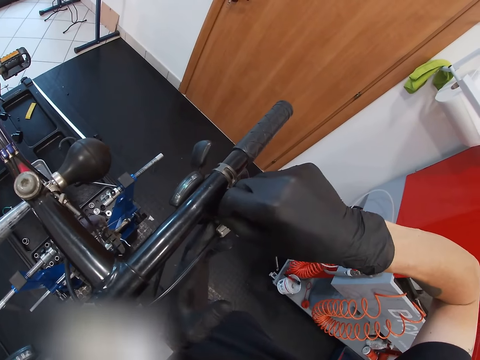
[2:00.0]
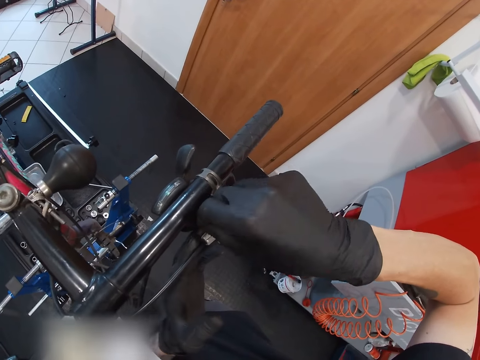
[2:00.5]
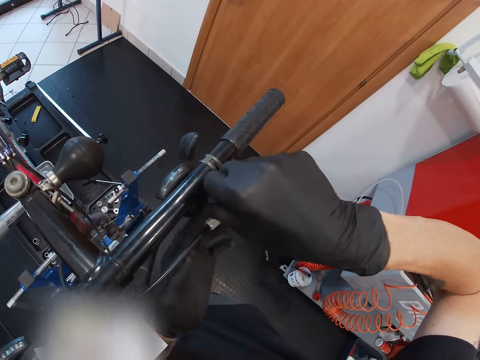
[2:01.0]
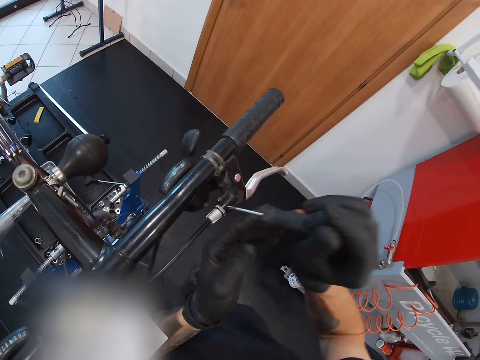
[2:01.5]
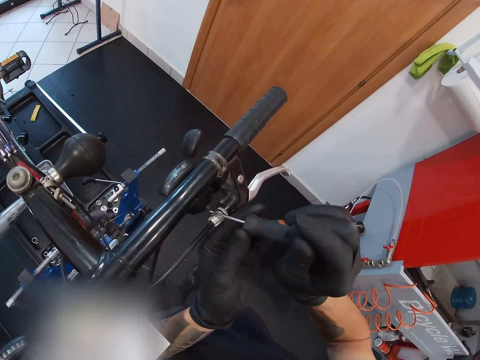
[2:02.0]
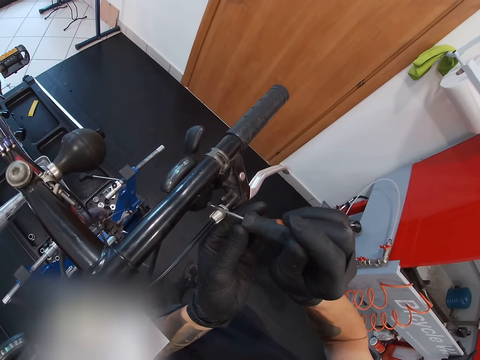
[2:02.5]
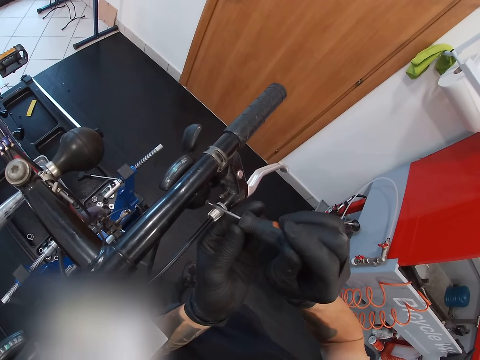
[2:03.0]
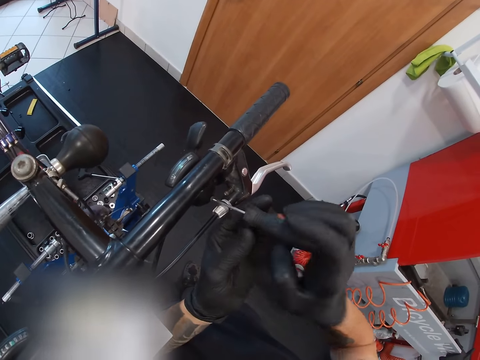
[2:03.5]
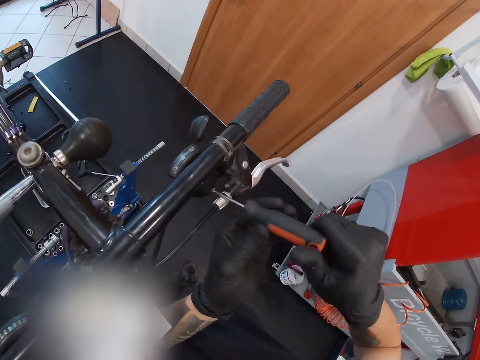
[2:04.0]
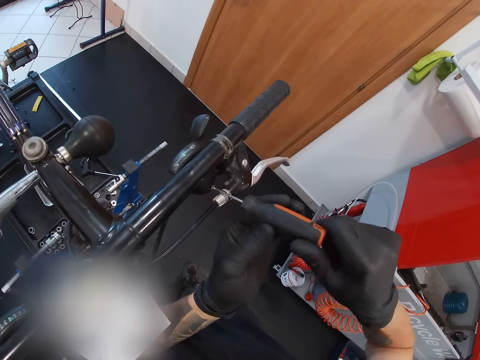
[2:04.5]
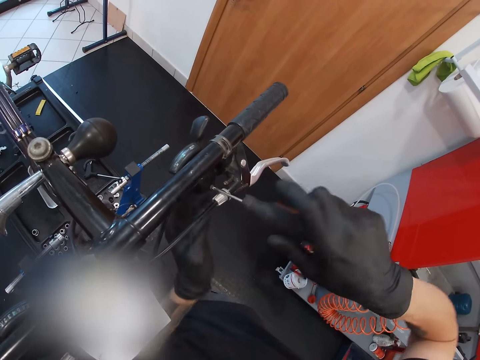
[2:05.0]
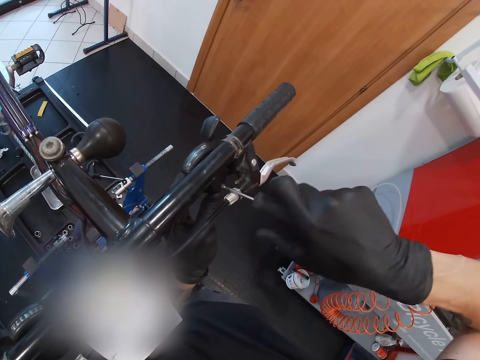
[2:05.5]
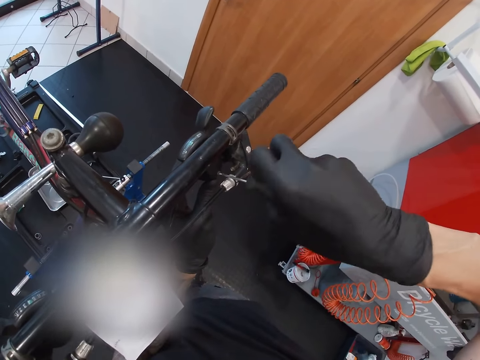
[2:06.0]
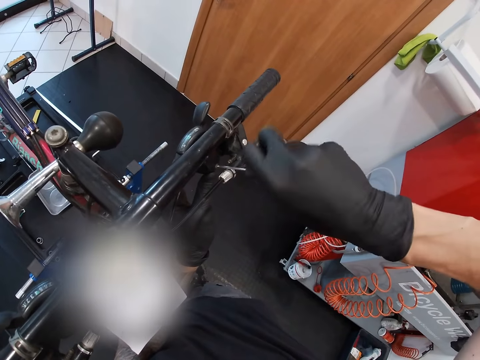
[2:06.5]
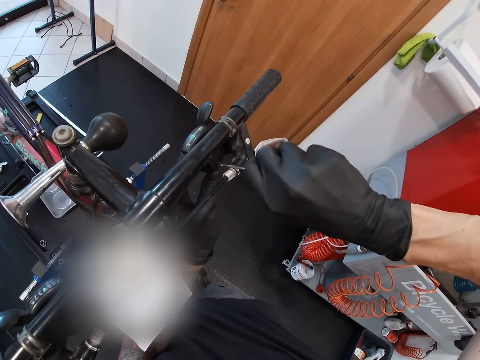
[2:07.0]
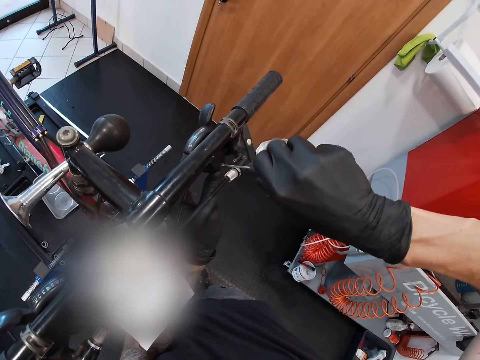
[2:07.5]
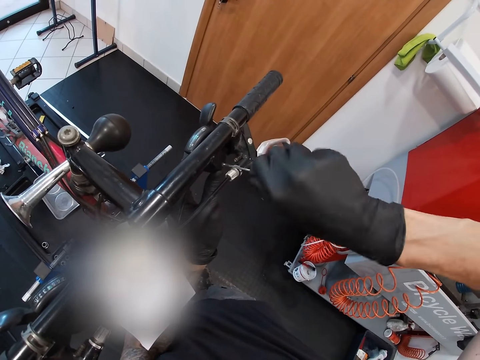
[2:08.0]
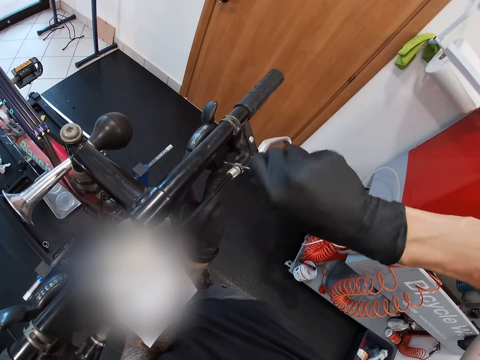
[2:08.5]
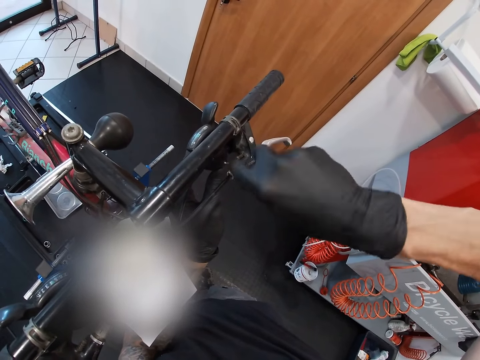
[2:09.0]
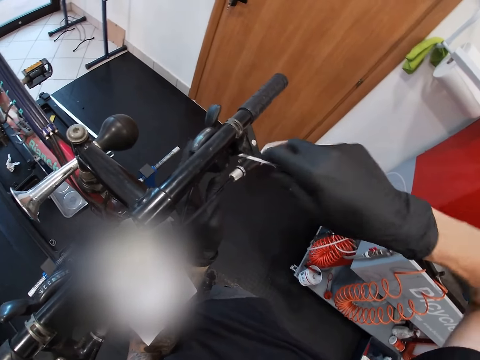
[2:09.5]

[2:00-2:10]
The camera wearer puts the screwdriver against a screw. He screws in the screw with the screwdriver in both hands. He screws in the screw with the screwdriver in his right hand. He removes the screwdriver from the screw.

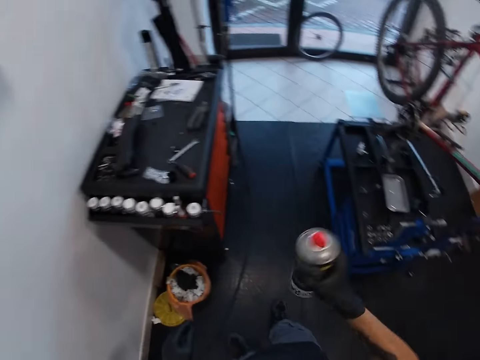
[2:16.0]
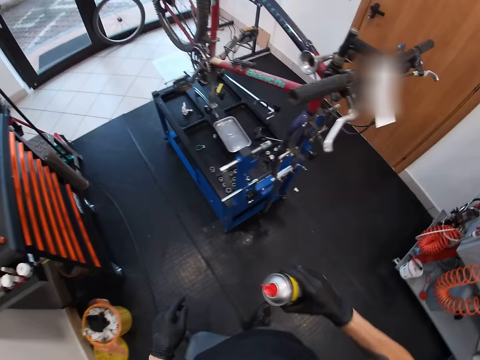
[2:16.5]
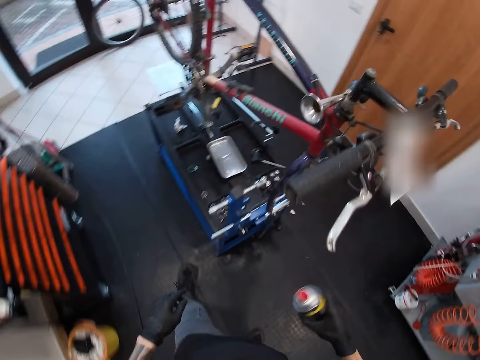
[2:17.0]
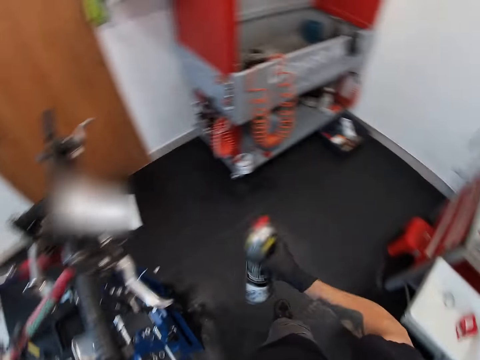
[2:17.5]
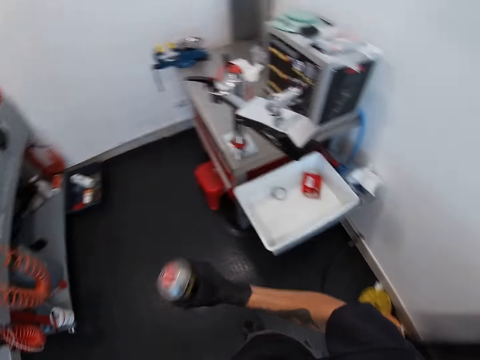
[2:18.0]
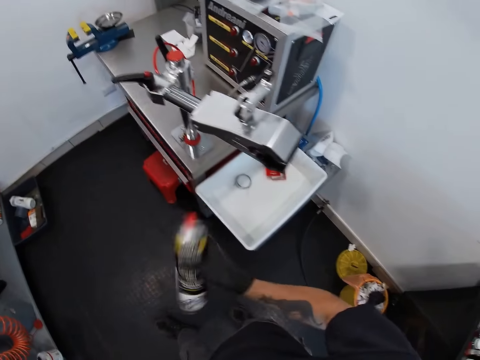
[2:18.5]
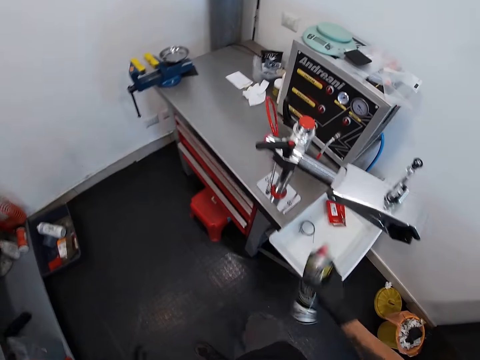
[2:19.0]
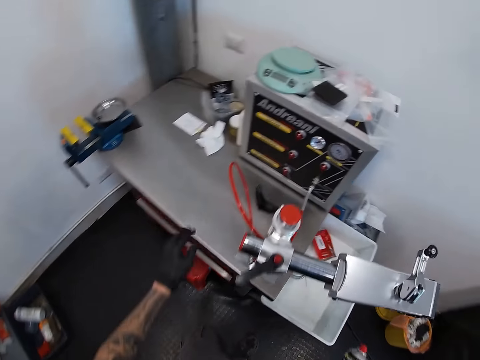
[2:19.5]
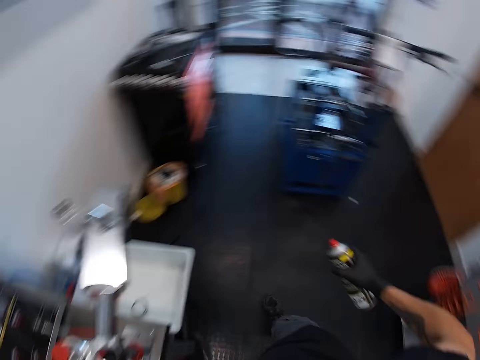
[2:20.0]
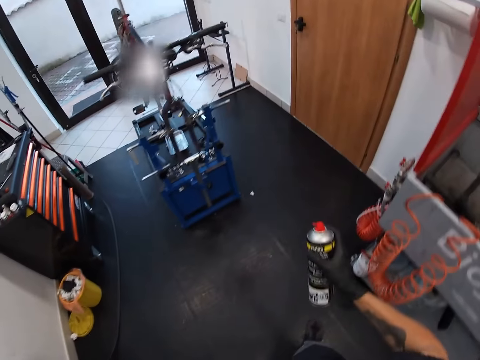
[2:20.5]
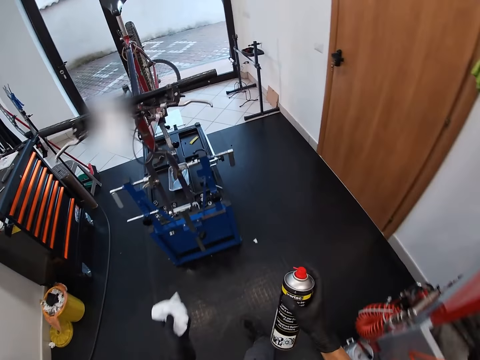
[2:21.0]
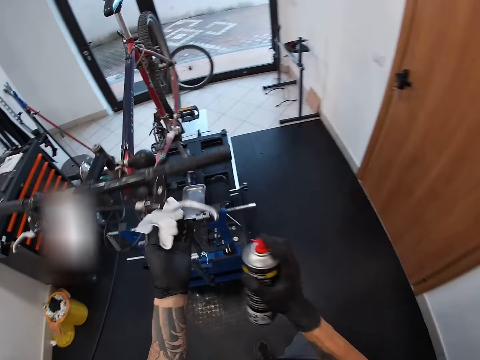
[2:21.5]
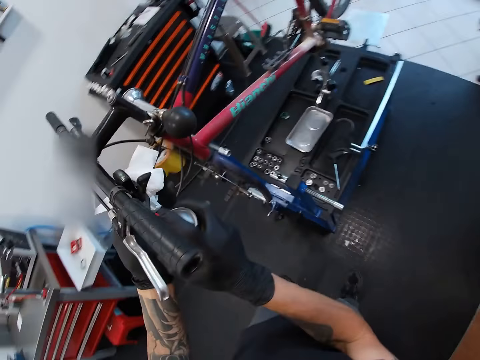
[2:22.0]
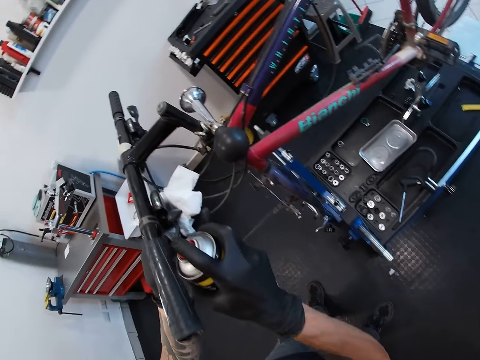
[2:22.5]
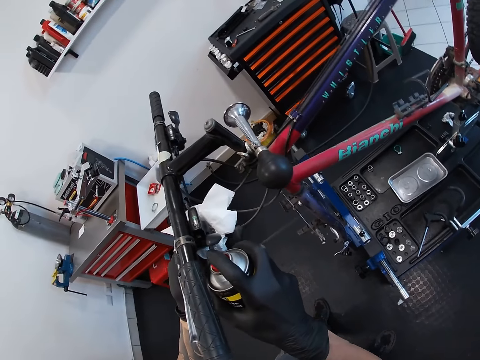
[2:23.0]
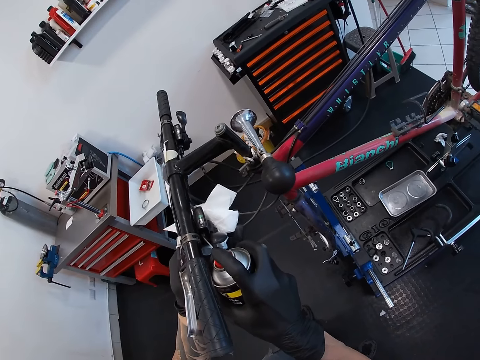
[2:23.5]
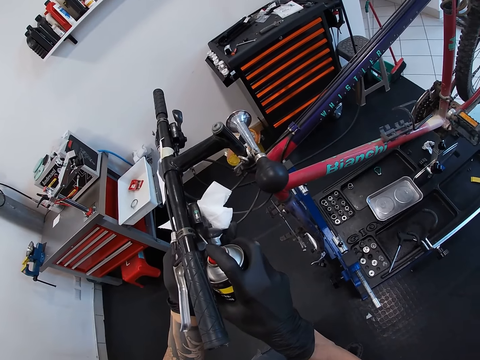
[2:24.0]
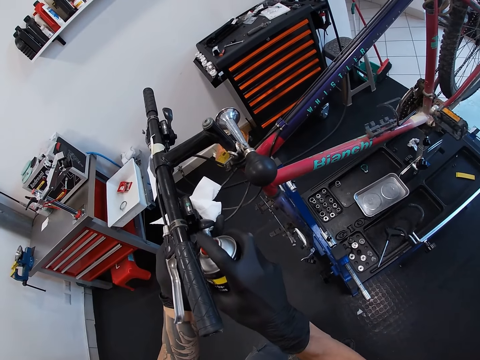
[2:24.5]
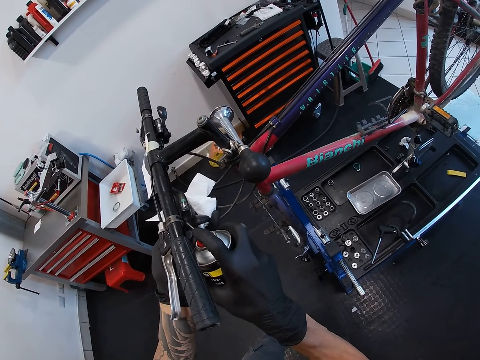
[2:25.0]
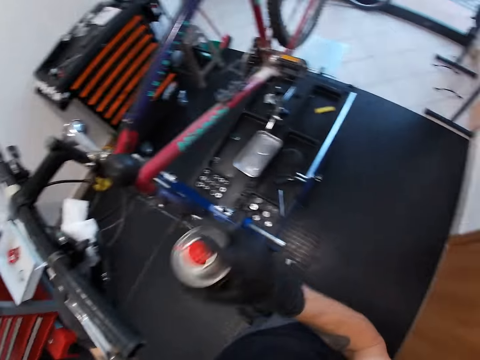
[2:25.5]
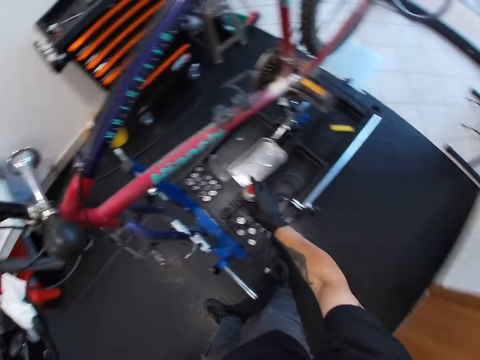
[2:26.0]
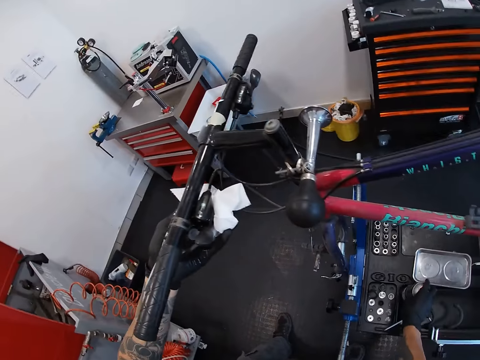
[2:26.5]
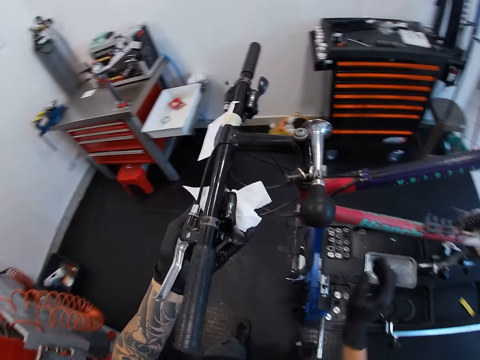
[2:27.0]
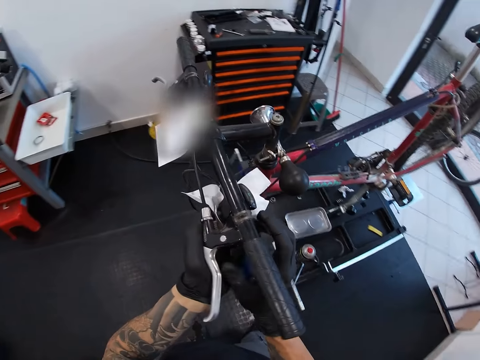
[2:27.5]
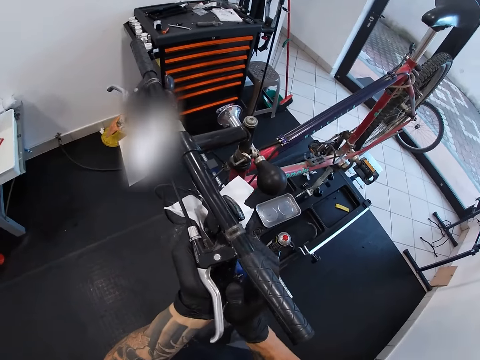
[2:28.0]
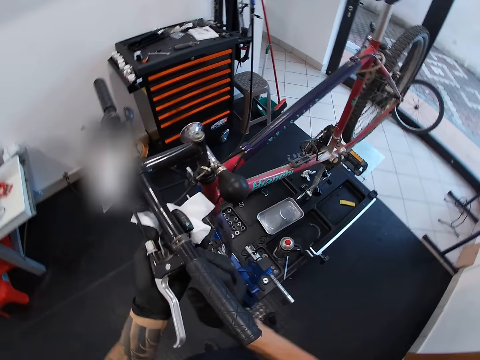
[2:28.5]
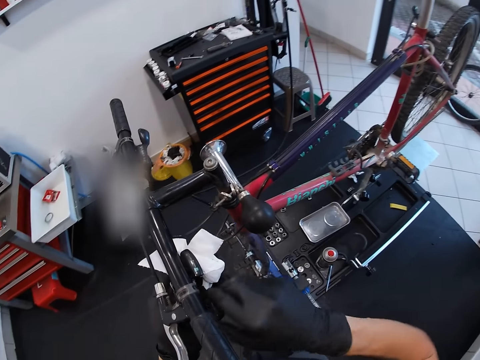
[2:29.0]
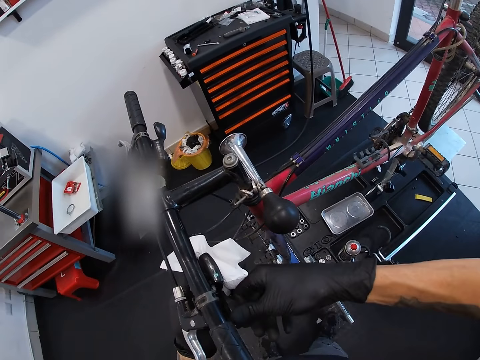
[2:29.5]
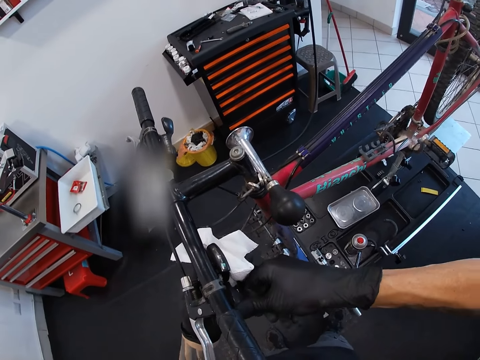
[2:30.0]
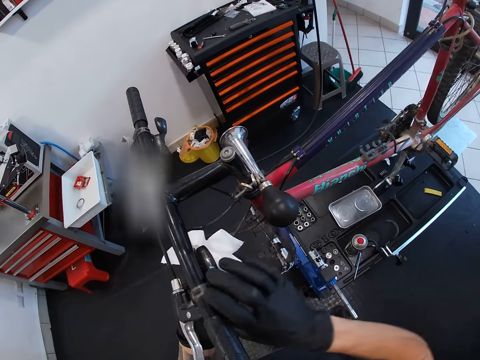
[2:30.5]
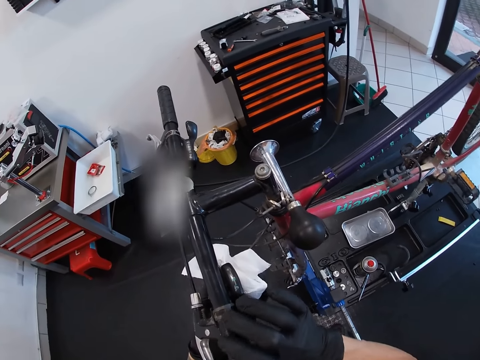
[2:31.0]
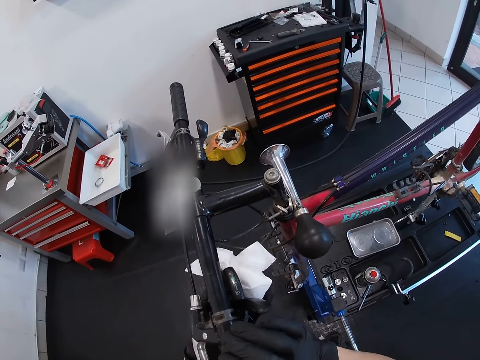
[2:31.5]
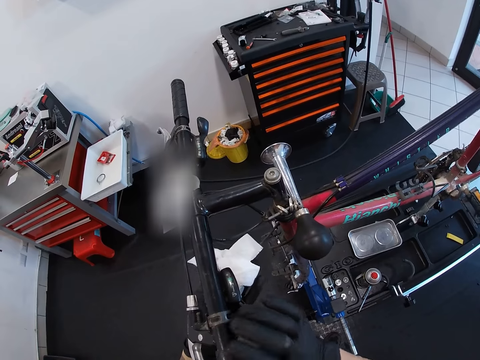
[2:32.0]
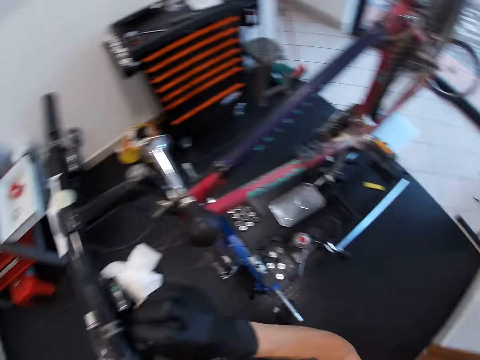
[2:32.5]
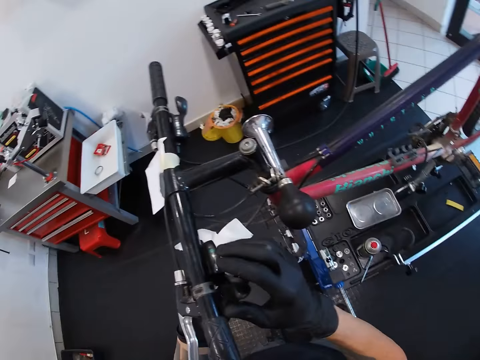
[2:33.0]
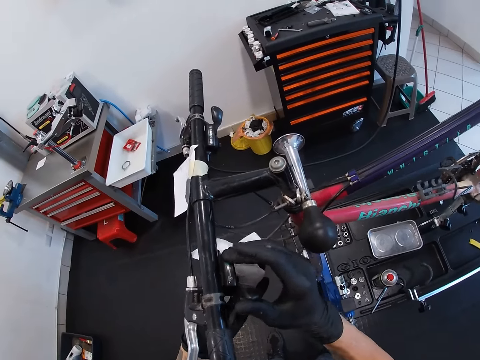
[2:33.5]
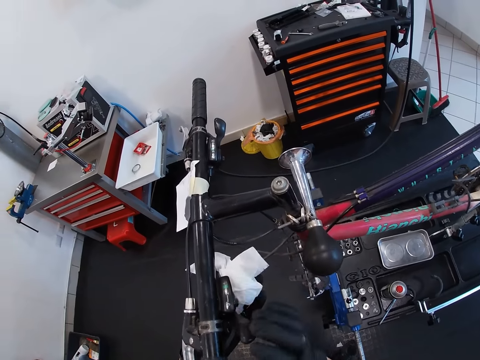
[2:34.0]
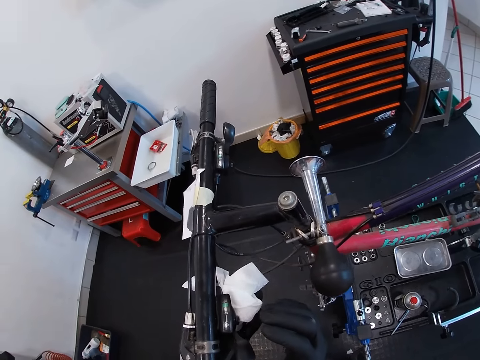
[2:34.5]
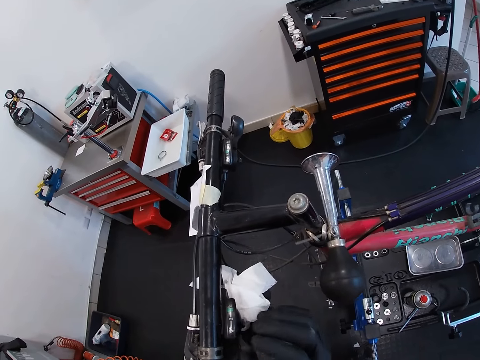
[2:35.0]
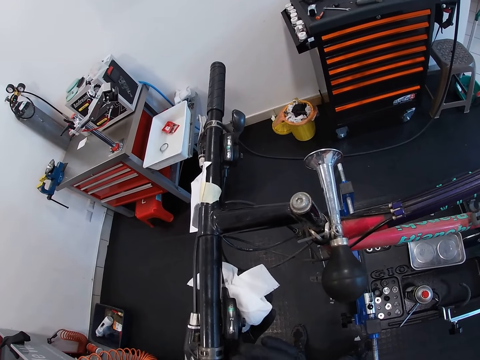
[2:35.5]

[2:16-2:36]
The camera wearer shakes the grease spray with his right hand. He turns around. He grabs a toilet paper sheet from a table with his left hand. He walks around. He grabs the lever clamp with the toilet paper sheet in his left hand. He sprays the lever clamp with the grease spray in his right hand. He drops the grease spray in a maintenance with his right hand. He presses the lever clamp control with his right hand. He adjusts part of a bicycle.
